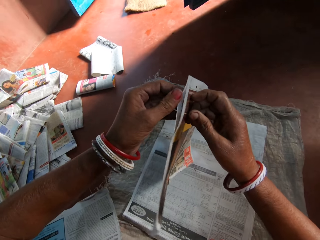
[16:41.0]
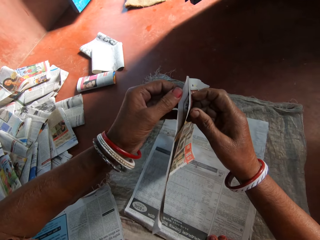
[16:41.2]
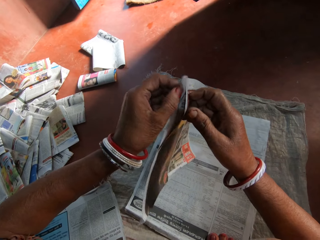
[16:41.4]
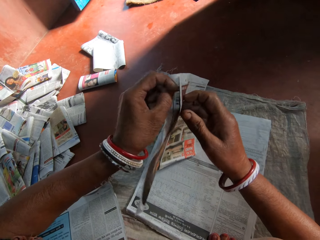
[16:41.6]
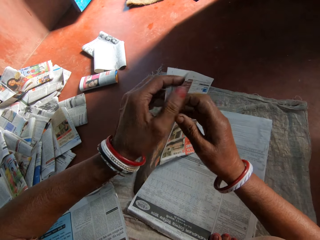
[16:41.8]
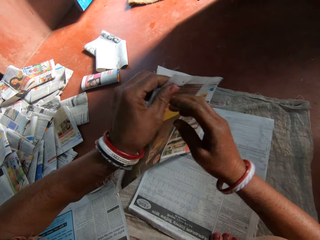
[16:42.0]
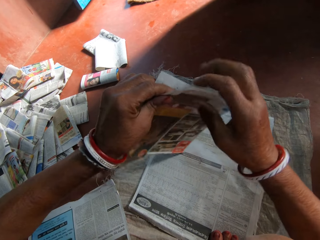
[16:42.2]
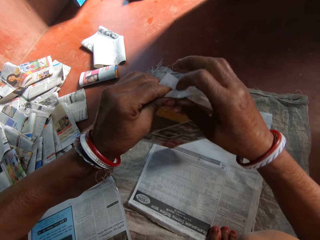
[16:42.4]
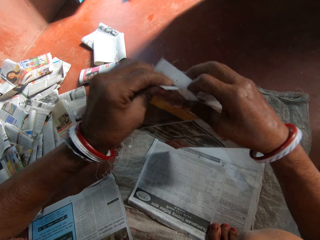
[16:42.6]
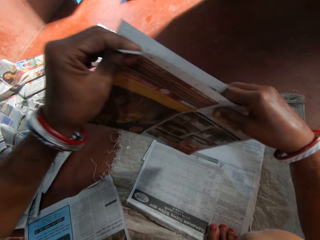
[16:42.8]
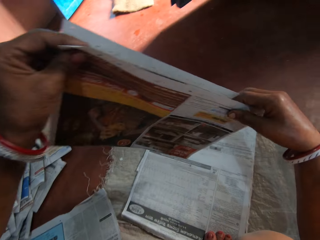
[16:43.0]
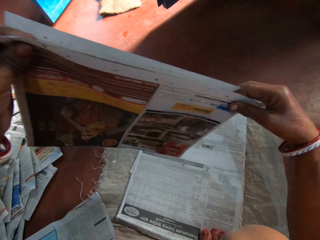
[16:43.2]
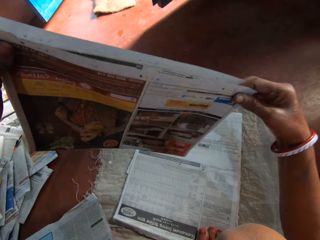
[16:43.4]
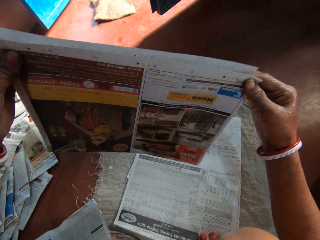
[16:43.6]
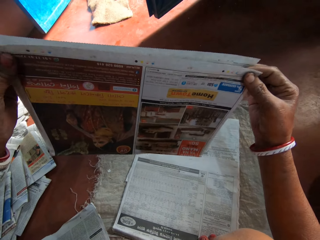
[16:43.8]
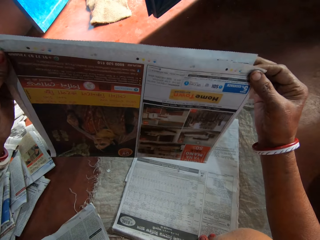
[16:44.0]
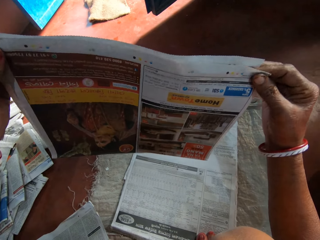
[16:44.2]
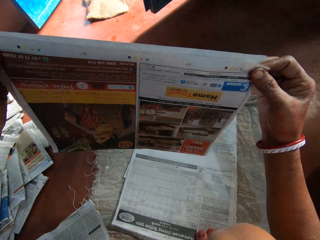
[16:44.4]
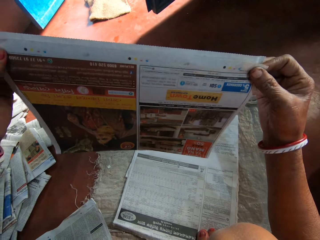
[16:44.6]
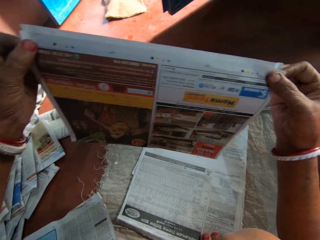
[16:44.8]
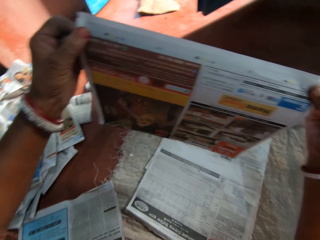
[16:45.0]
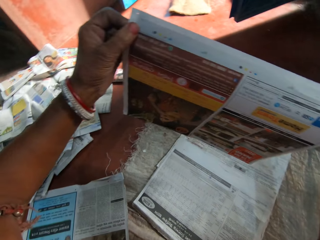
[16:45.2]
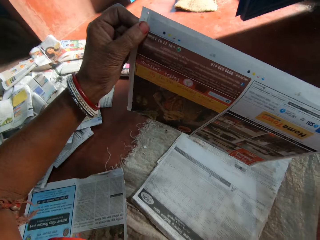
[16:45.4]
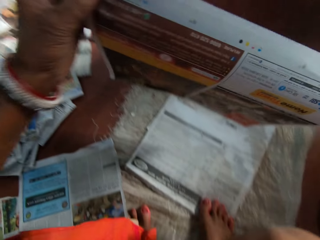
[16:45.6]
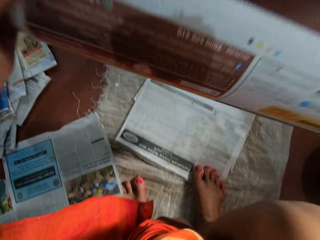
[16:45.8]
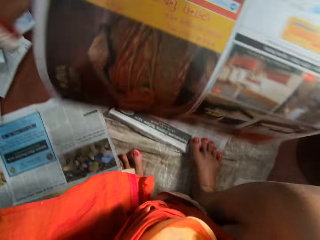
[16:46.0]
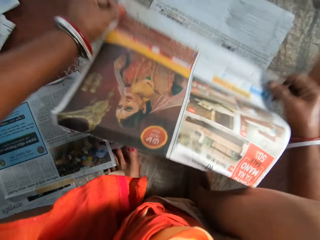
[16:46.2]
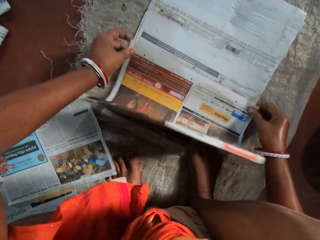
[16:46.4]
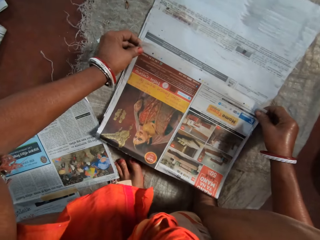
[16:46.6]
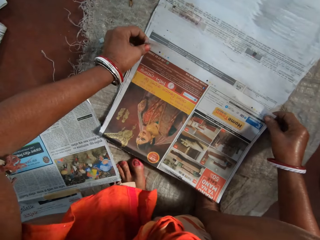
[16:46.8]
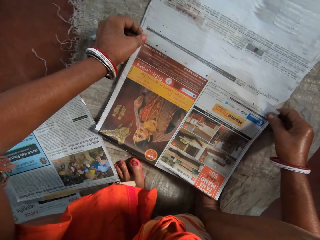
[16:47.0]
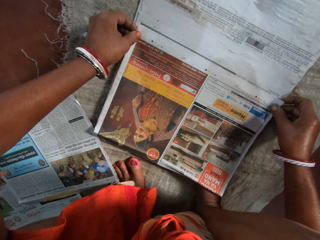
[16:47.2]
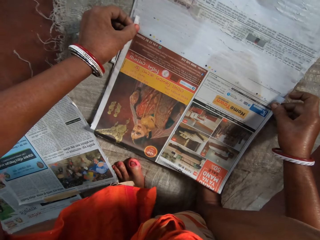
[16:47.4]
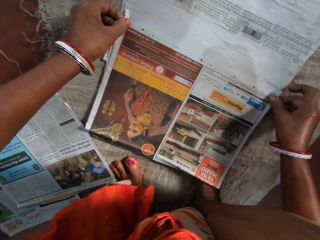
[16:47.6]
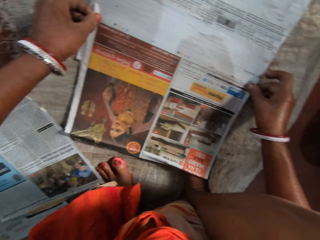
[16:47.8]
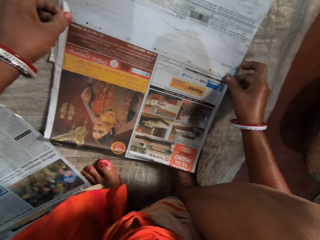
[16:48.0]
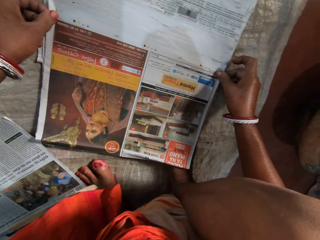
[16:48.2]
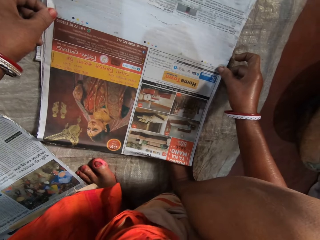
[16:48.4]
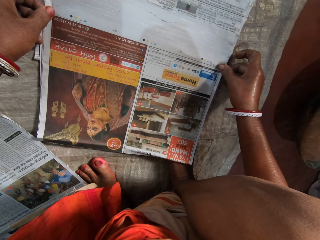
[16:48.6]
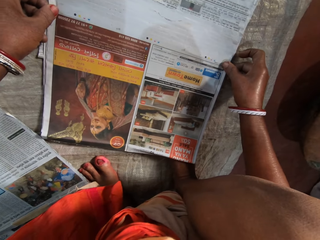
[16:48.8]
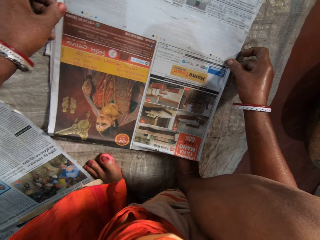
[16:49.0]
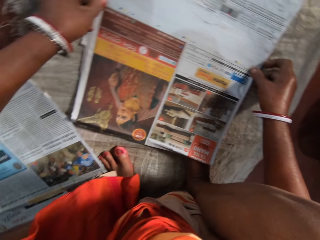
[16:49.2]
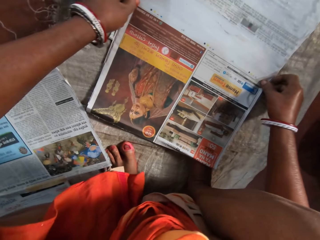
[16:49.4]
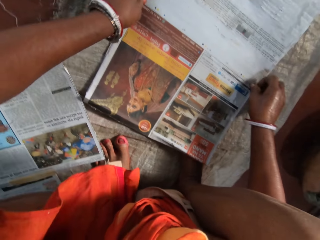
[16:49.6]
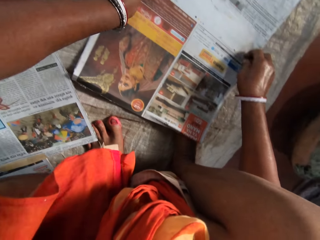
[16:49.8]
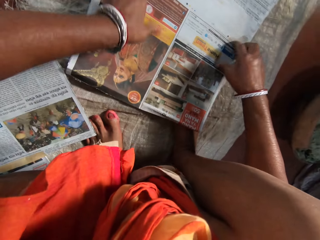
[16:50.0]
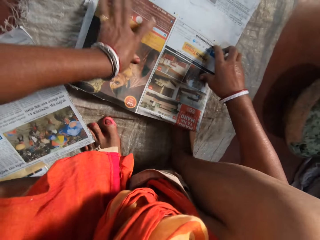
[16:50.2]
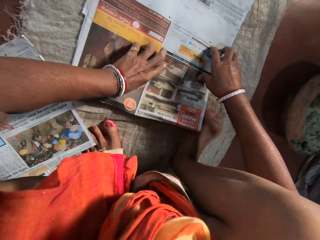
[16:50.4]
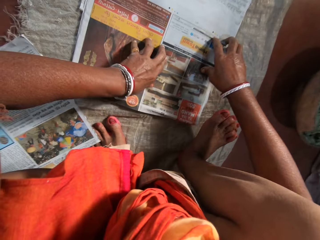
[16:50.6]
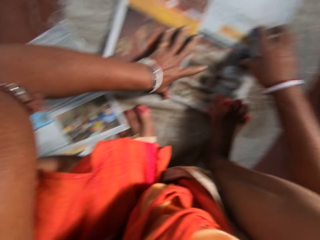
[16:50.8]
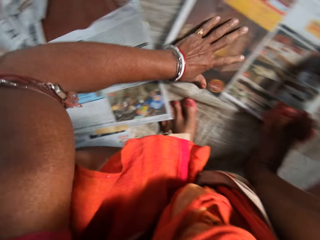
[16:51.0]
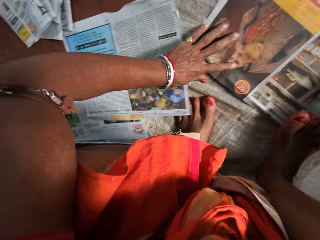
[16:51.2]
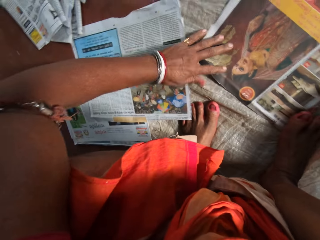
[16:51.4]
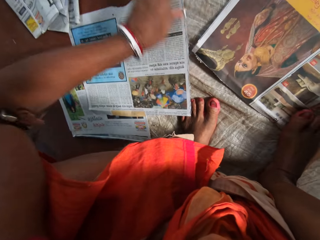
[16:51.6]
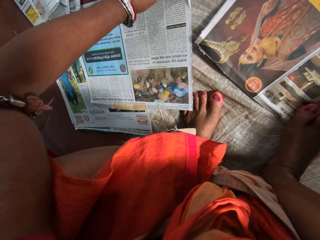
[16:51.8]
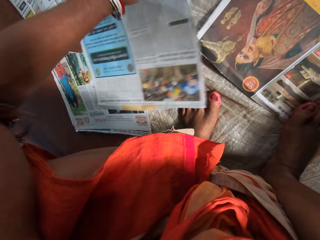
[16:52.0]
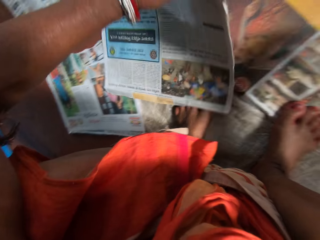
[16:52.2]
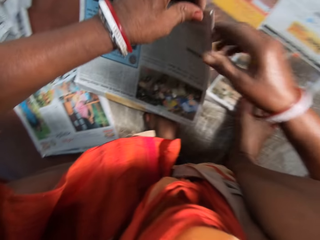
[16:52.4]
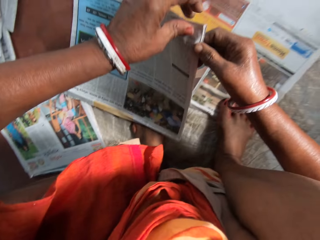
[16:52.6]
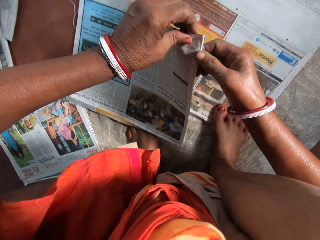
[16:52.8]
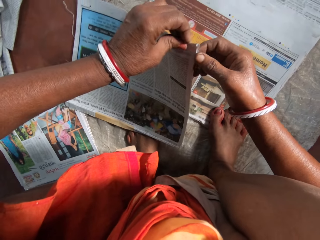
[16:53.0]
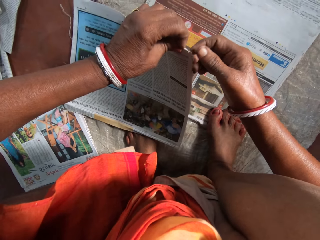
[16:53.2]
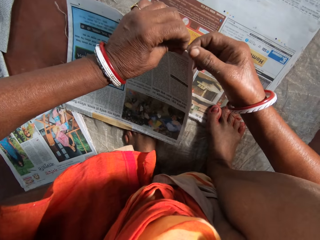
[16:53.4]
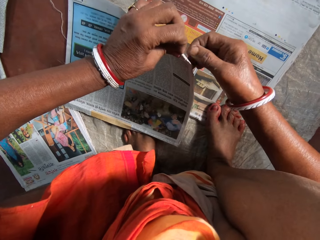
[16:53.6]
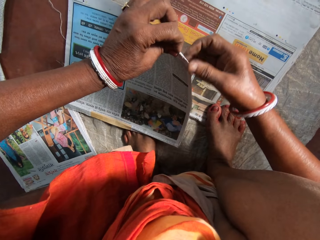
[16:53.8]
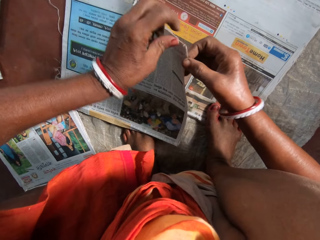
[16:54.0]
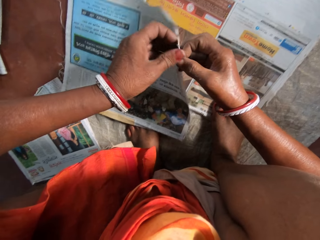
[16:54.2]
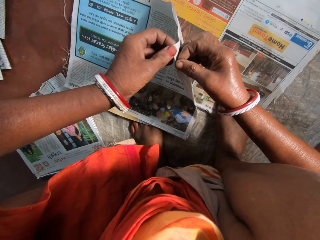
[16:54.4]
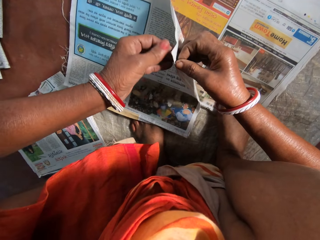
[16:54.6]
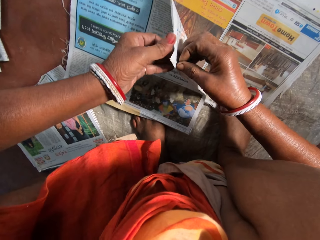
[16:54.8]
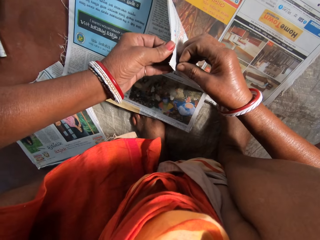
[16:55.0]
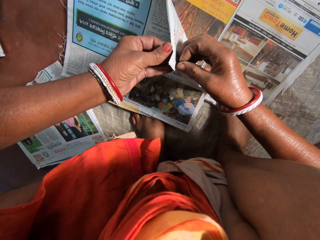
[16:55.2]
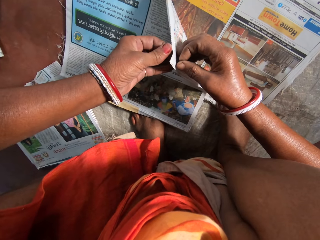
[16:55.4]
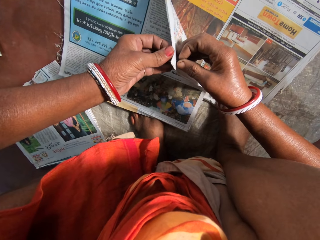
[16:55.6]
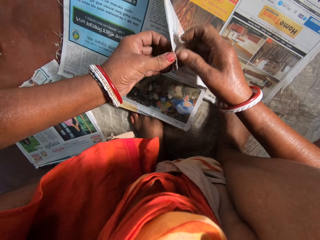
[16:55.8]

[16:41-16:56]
The camera wearer separates the newspapers. She moves her right hand on the newspapers. She aligns the papers with both hands. She arranges the papers on the floor with both hands. She places the newspapers on the others. She moves her left hand on the newspapers. She holds down the papers on the floor with her right leg. She places her right leg on the newspaper. She picks up the papers on the floor with her left hand. She sorts the papers with both hands.

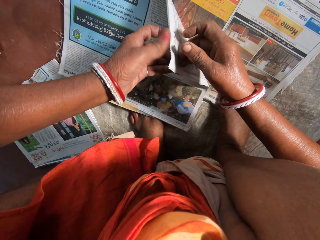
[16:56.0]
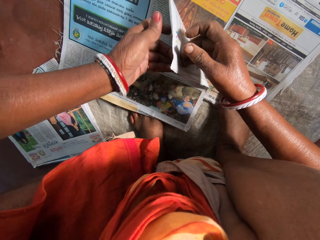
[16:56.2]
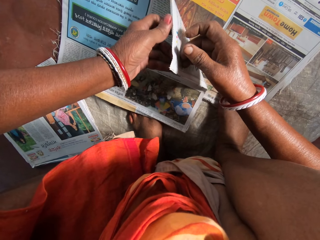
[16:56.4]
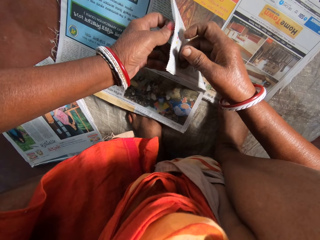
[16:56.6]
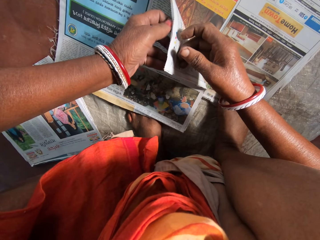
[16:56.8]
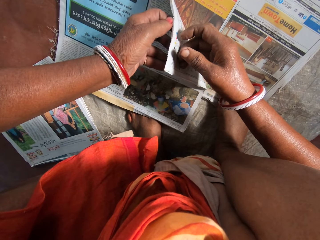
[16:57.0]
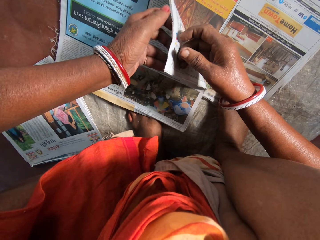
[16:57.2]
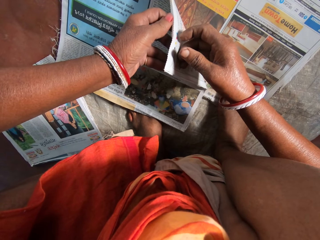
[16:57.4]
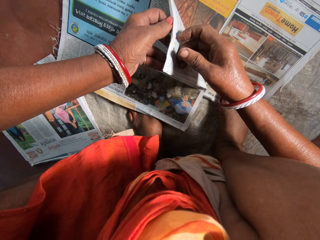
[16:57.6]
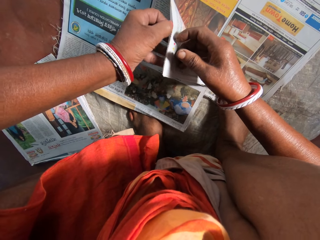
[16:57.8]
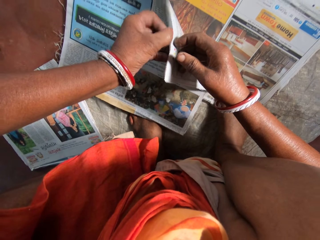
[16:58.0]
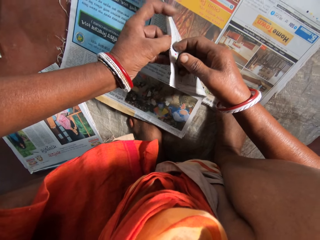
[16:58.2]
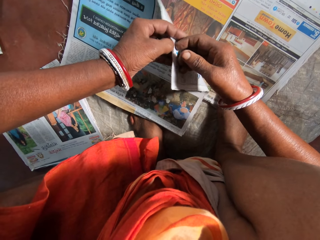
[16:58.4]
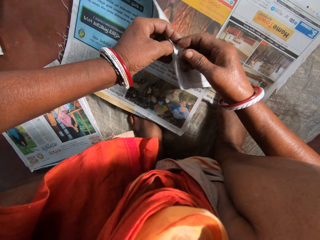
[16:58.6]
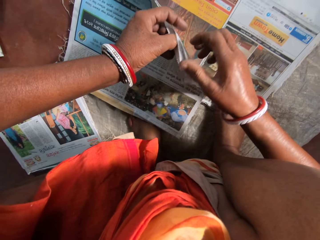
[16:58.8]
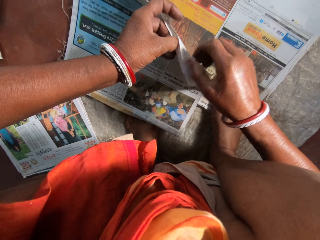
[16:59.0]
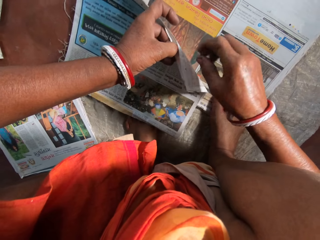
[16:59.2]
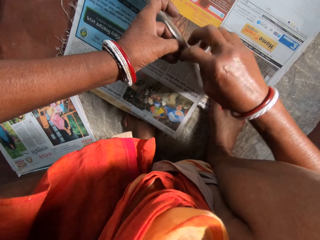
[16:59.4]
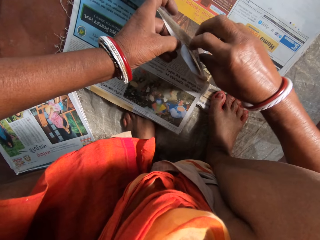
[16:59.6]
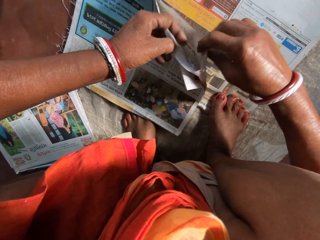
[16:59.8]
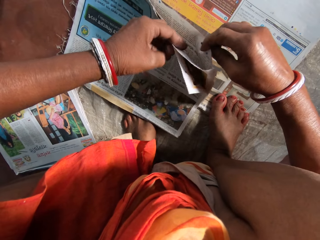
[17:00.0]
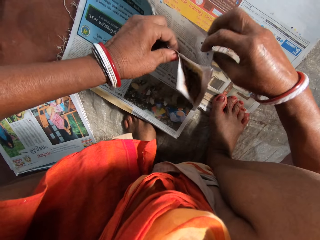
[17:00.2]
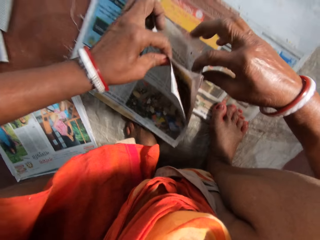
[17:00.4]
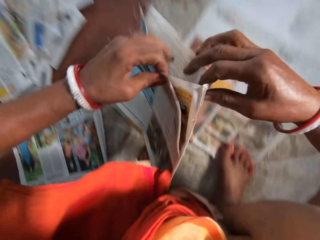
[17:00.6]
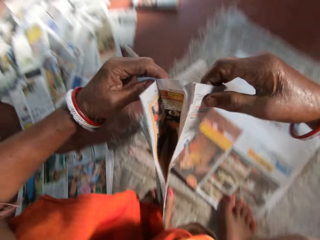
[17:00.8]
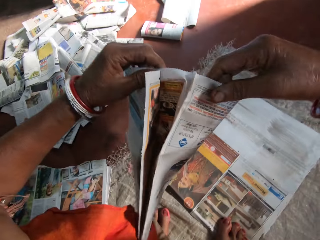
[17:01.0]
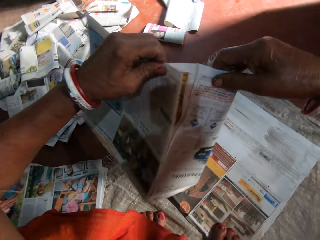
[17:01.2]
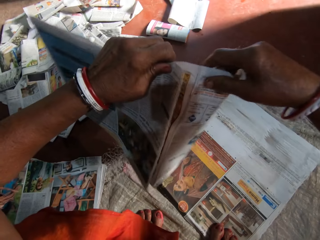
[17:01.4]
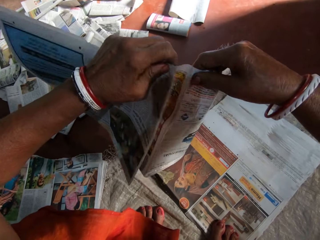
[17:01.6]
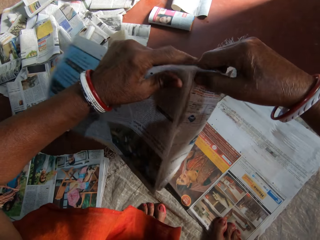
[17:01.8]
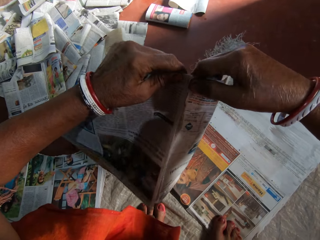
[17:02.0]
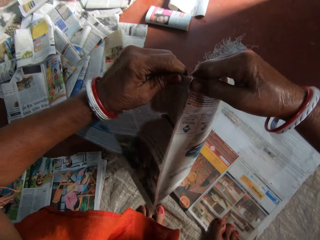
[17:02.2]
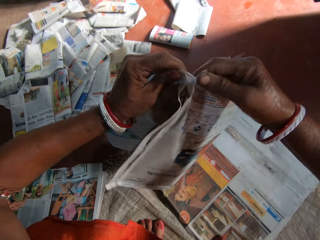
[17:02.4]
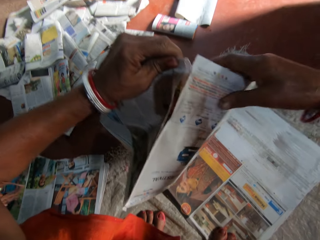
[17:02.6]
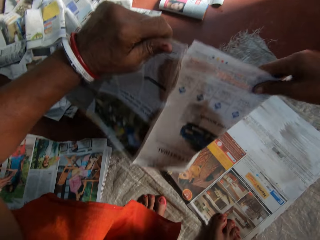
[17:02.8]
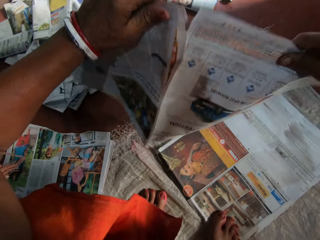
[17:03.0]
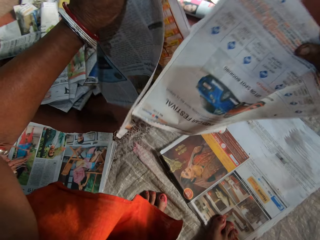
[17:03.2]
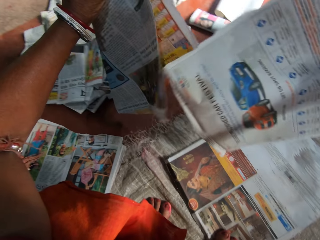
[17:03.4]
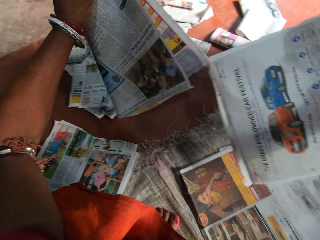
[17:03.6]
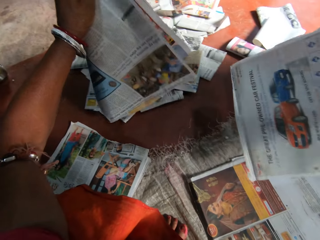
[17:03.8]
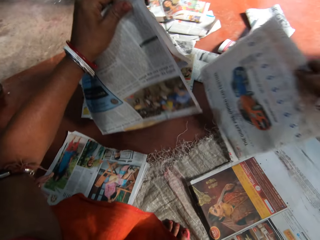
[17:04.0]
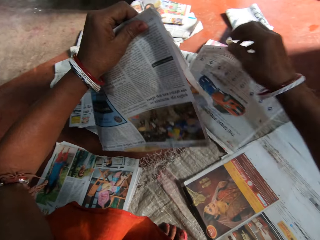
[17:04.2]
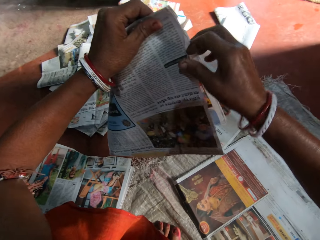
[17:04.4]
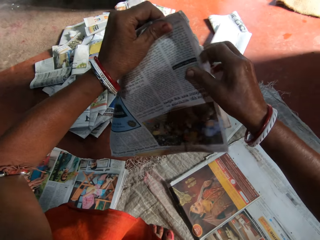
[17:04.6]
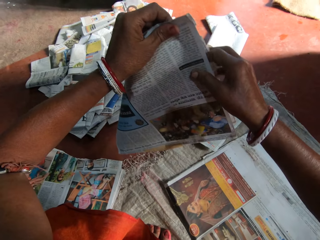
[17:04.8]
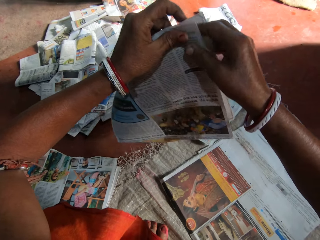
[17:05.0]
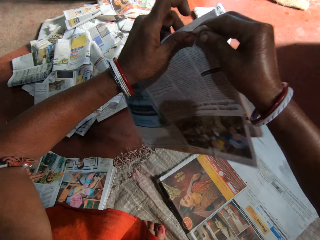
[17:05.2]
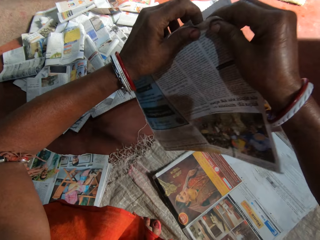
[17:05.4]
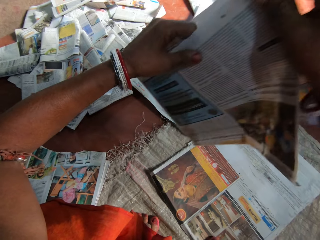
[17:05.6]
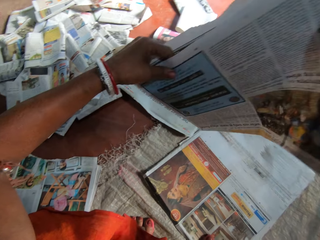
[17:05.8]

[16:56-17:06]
The camera wearer separates the newspapers. She tears the paper with both hands. She drops a torn paper in her right hand on the floor.
